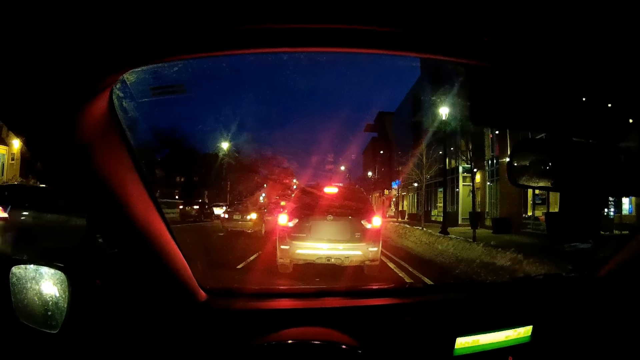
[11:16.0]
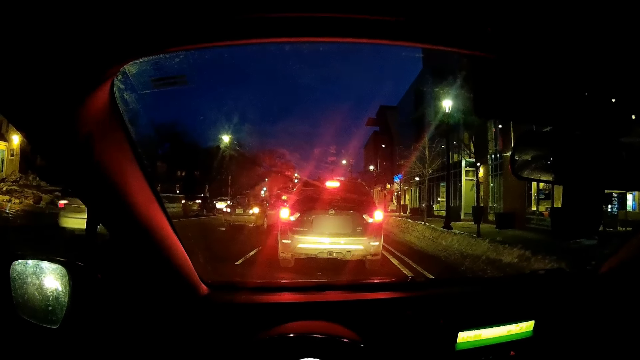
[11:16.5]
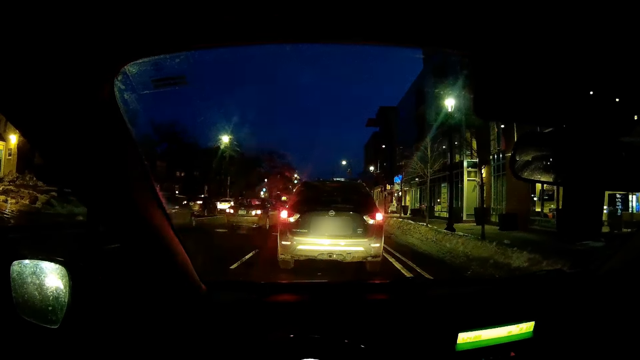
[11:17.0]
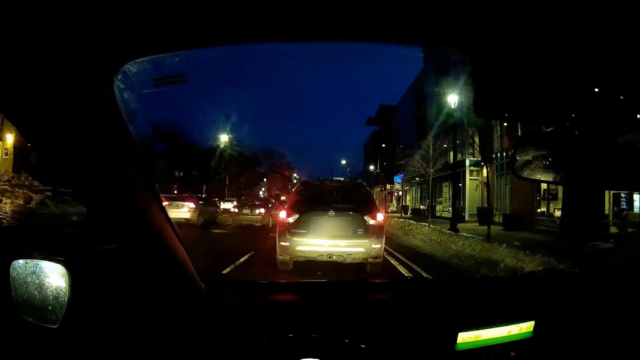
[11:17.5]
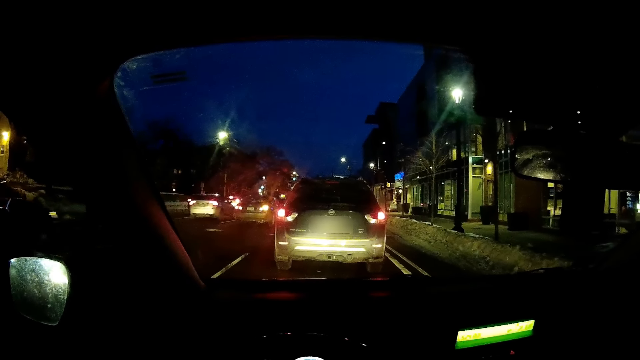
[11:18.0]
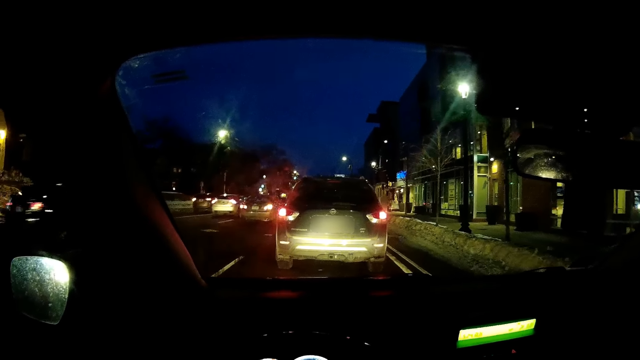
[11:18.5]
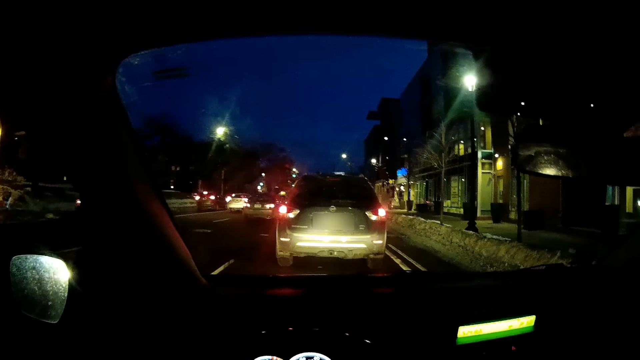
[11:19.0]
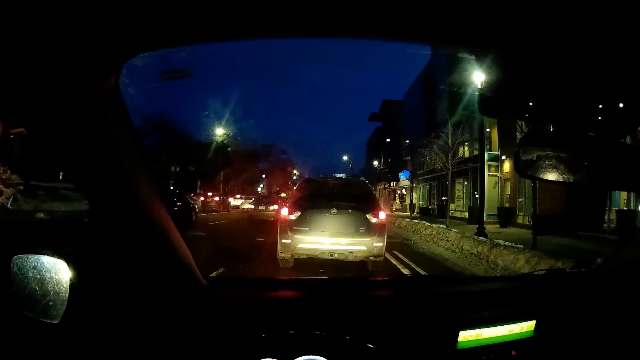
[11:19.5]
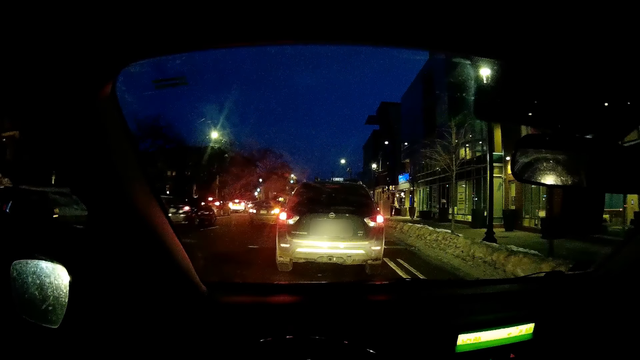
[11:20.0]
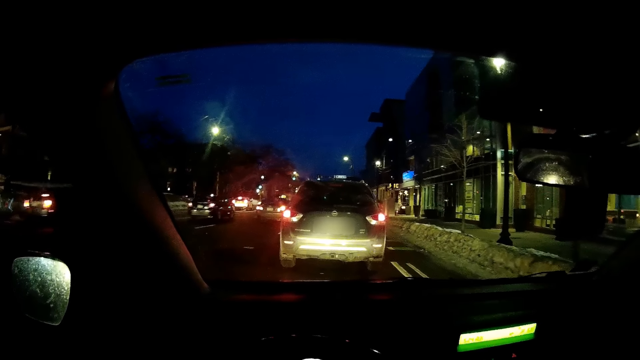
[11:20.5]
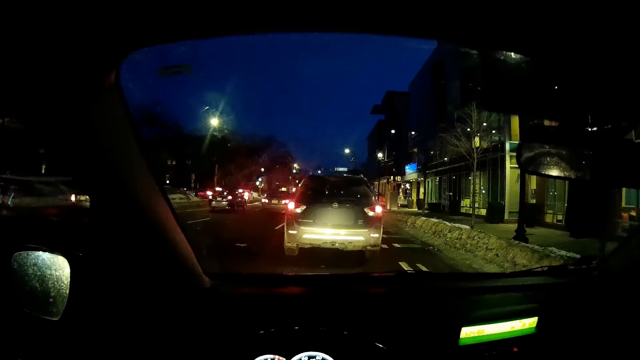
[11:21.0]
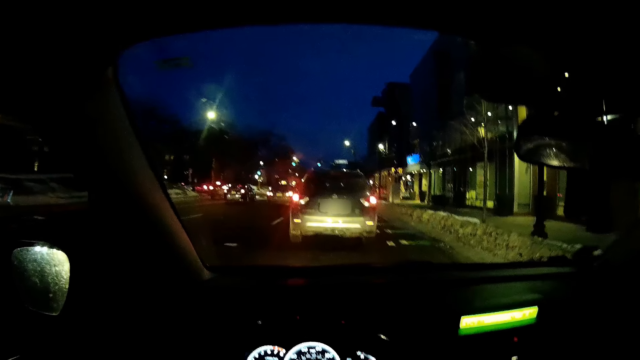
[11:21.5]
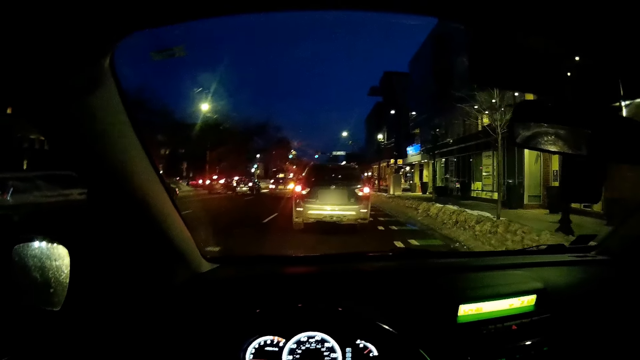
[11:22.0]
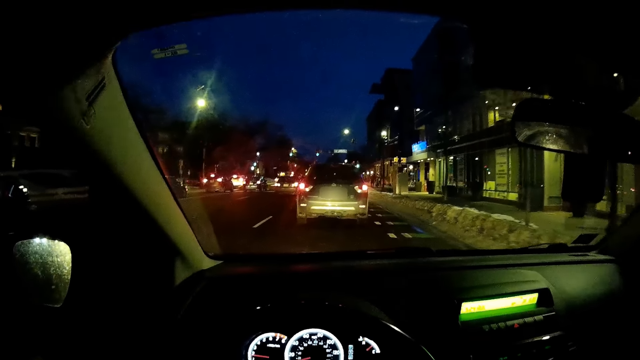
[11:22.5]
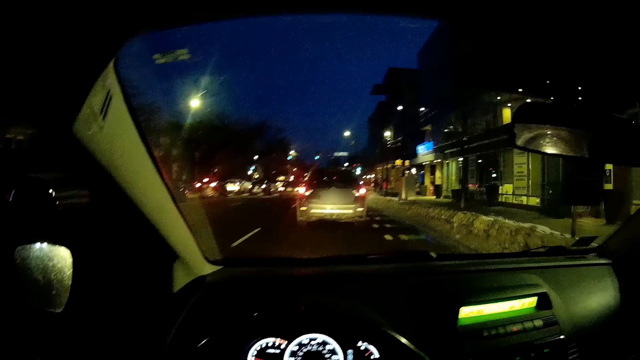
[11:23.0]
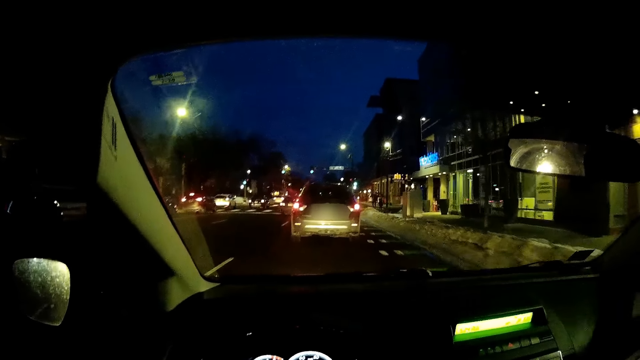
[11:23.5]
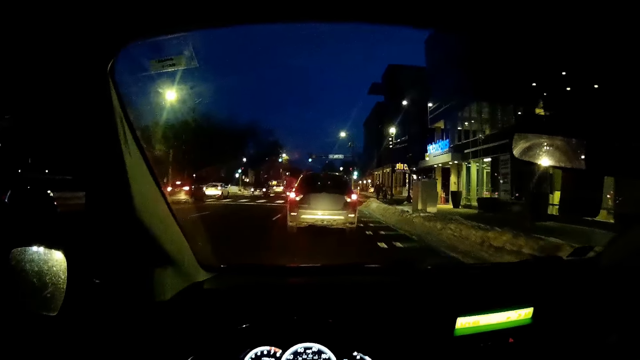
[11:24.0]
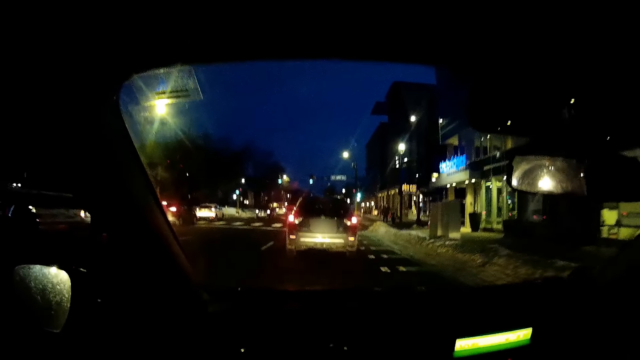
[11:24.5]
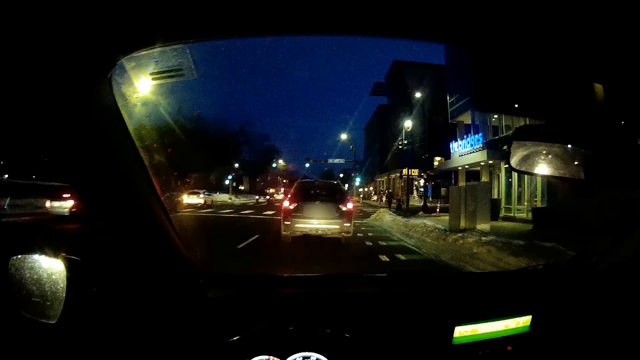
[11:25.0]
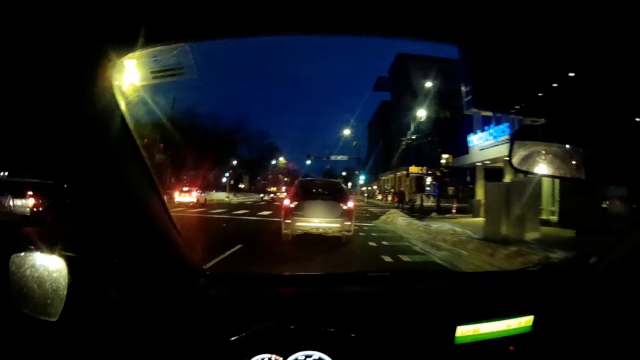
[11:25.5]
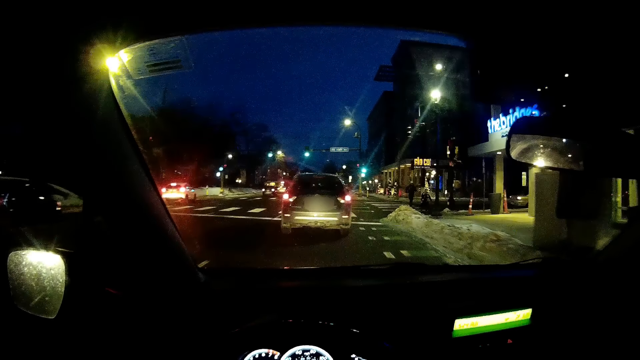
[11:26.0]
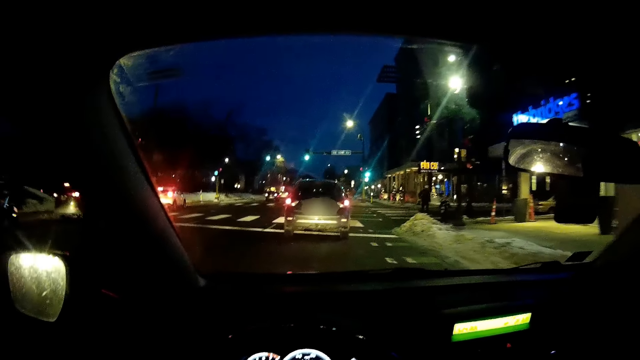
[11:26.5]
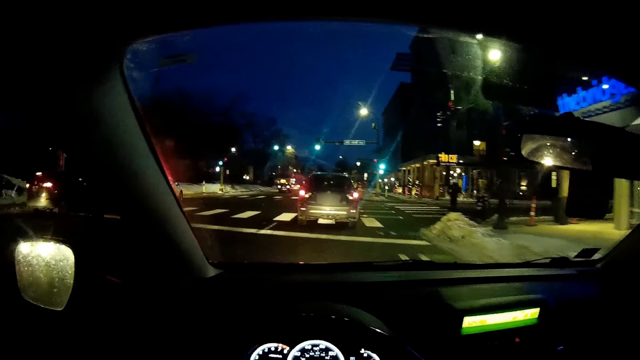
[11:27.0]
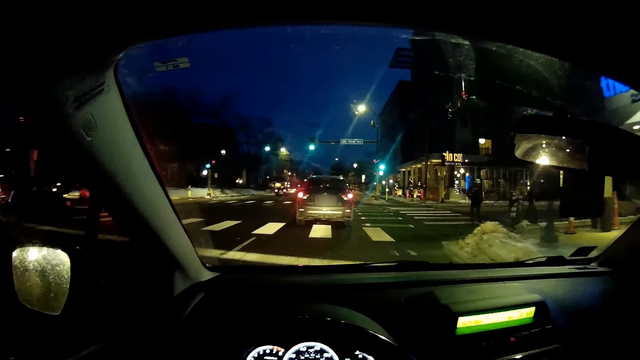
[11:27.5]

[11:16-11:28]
The camera wearer drives the vehicle in the streets. They drive the car along the road.

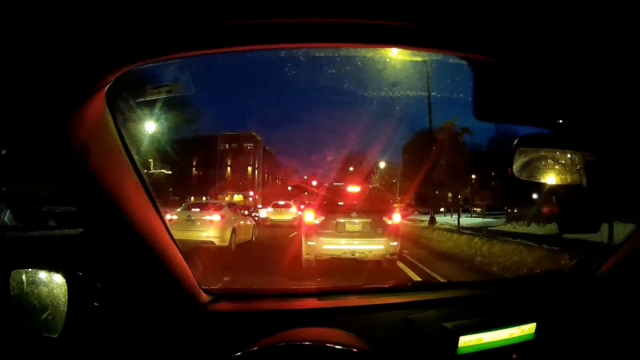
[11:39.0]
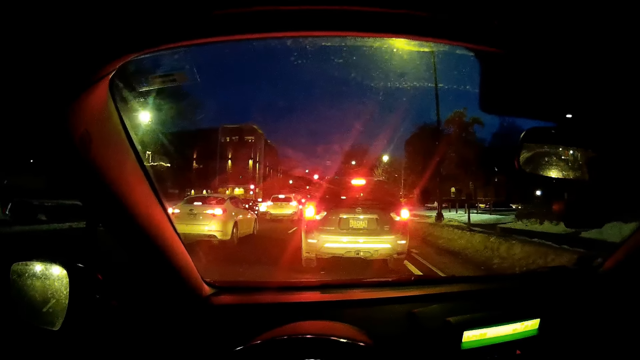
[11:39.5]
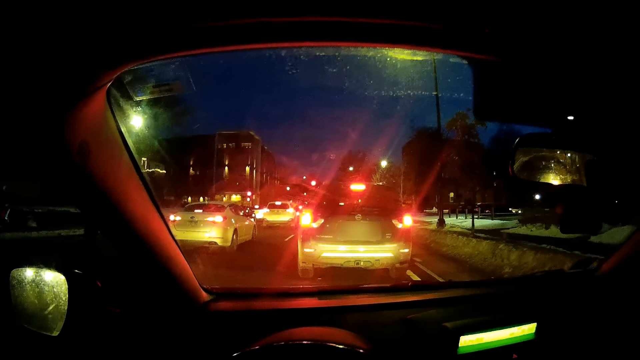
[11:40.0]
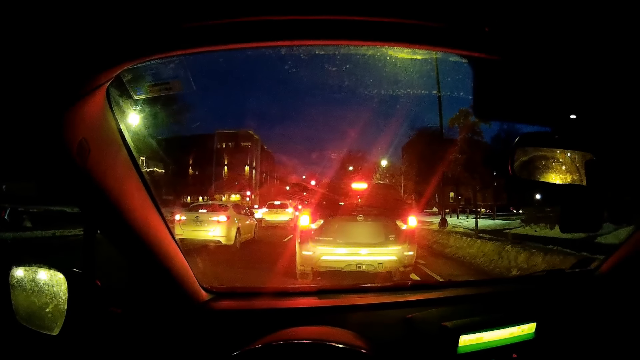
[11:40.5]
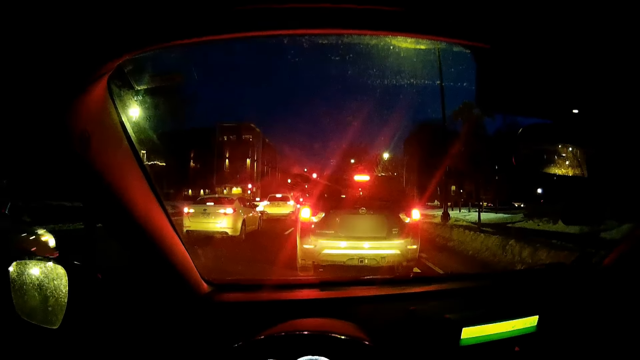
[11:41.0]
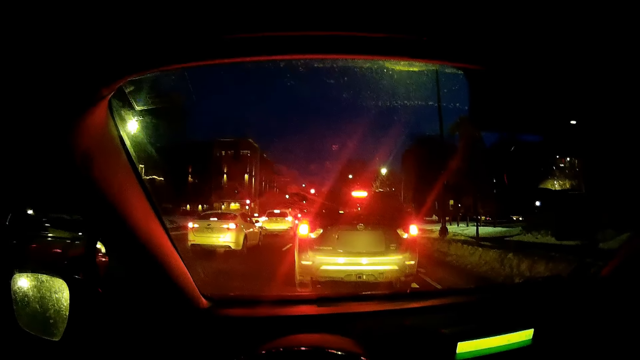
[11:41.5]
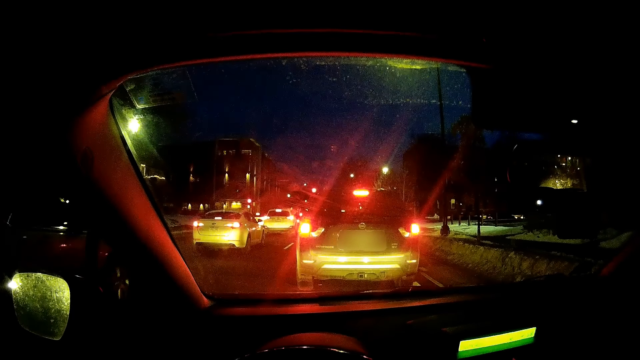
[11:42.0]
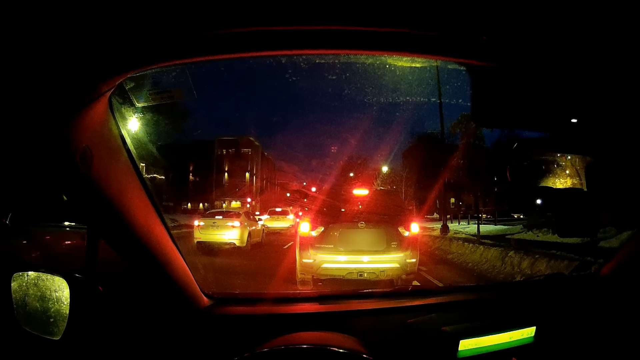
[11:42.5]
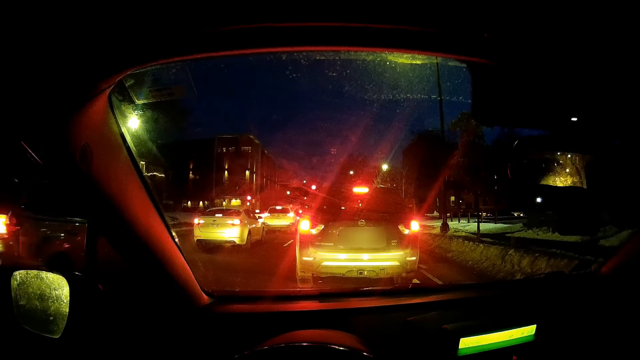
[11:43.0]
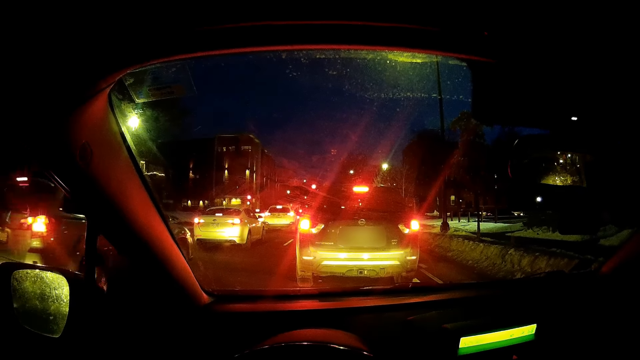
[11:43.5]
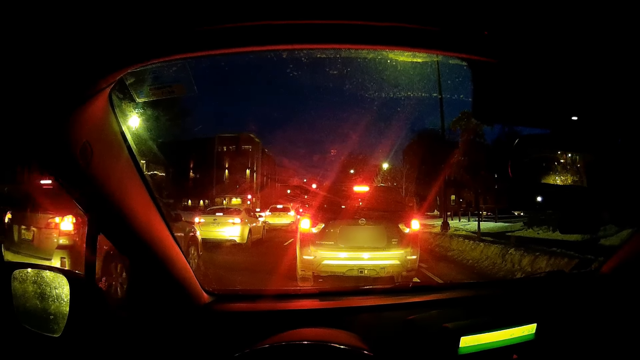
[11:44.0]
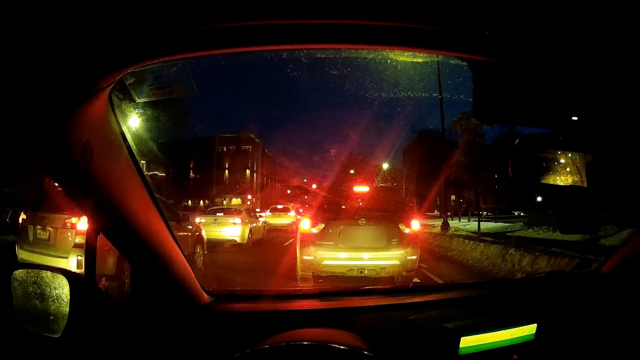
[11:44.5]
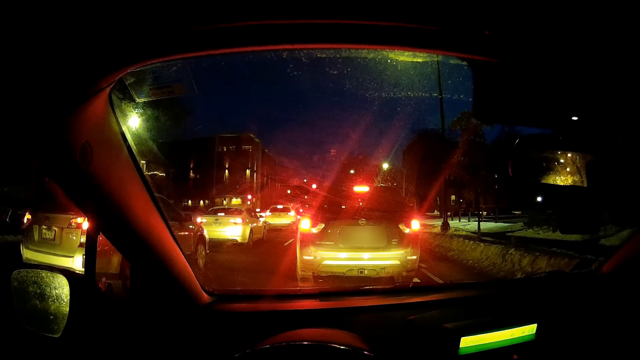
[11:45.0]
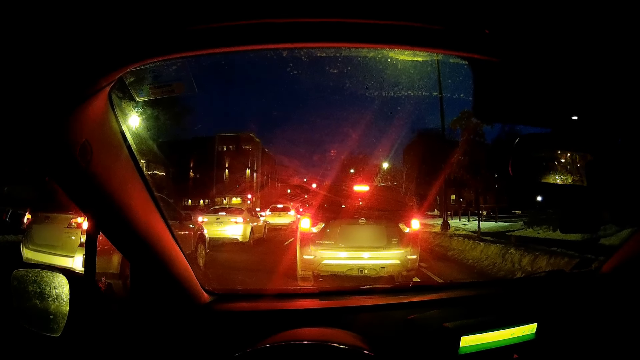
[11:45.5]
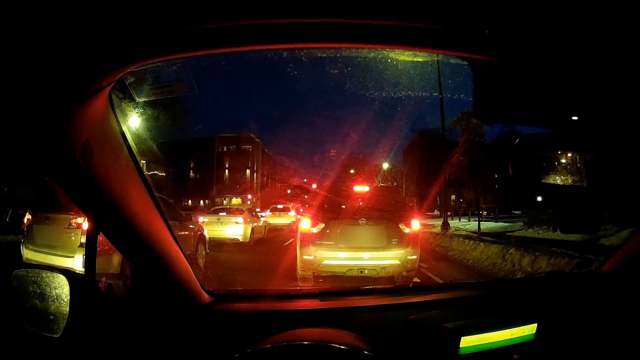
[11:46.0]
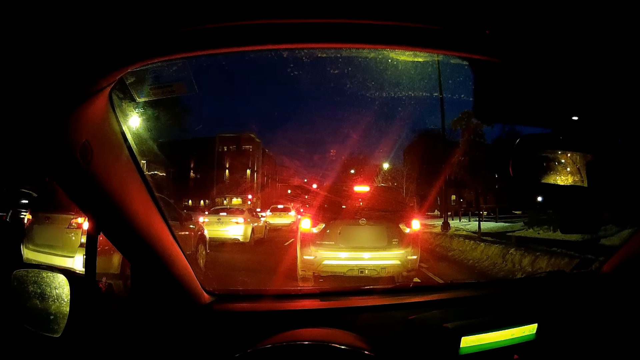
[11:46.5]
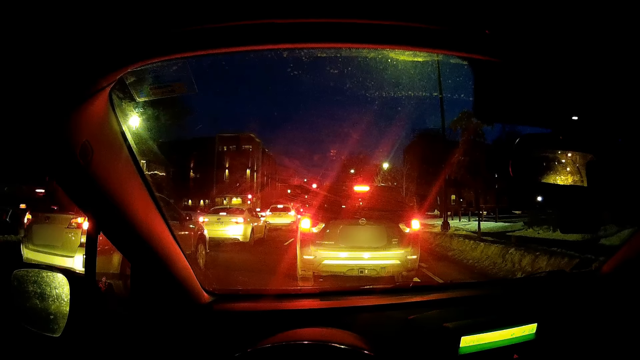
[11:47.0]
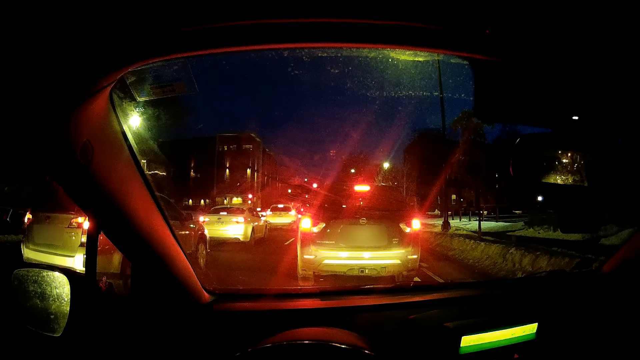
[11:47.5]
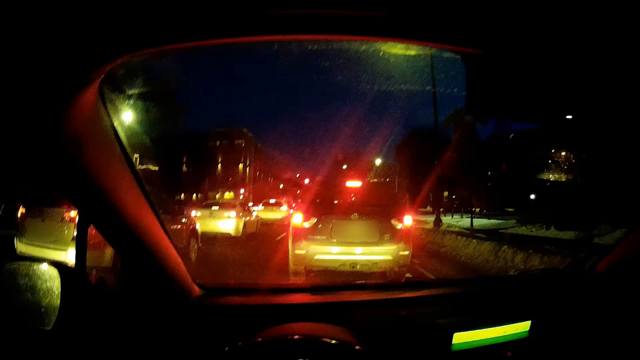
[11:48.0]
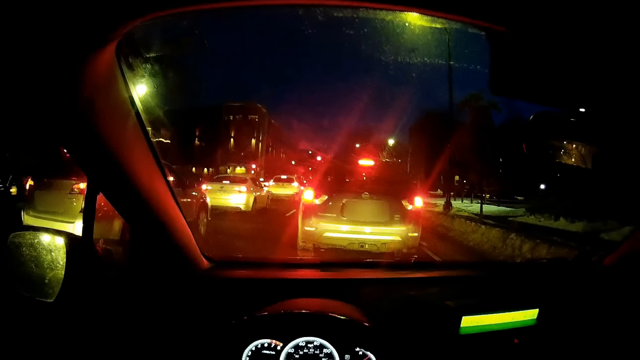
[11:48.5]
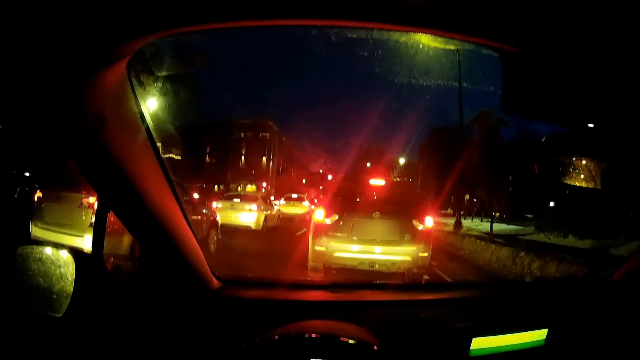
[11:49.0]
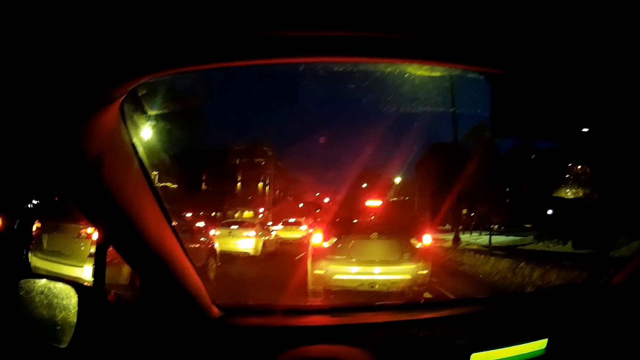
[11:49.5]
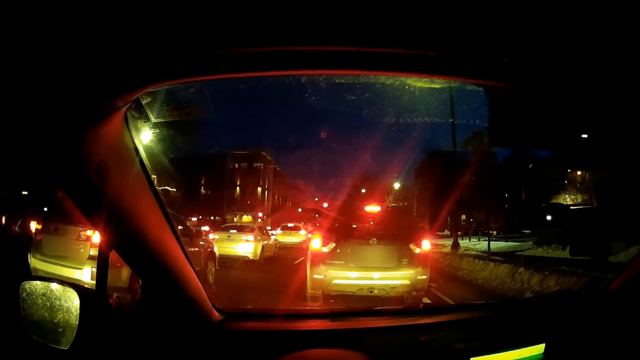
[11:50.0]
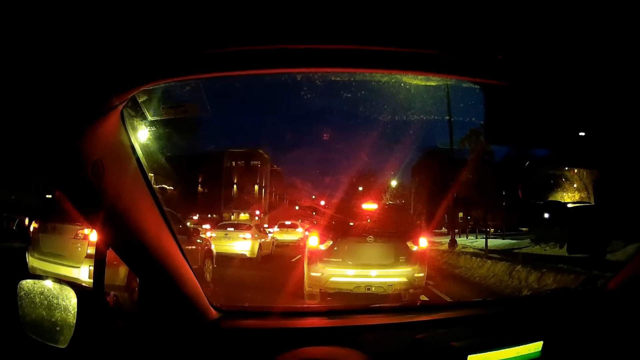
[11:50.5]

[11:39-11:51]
The camera wearer stops the vehicle on the traffic lights. They stare at the road.
